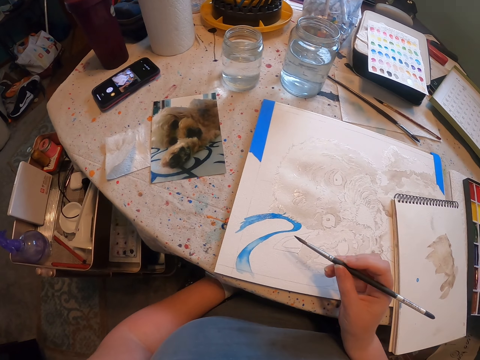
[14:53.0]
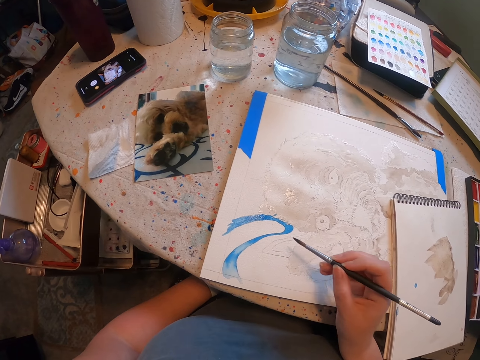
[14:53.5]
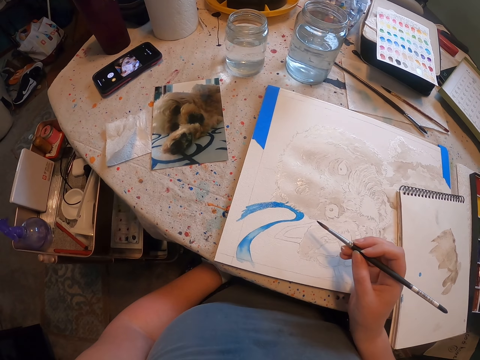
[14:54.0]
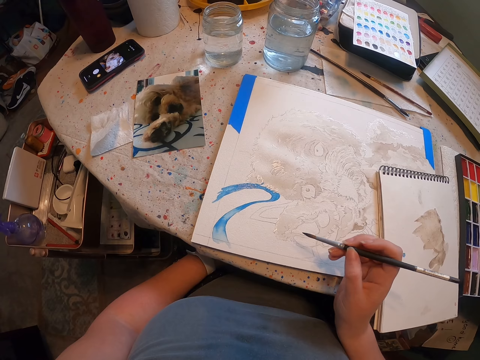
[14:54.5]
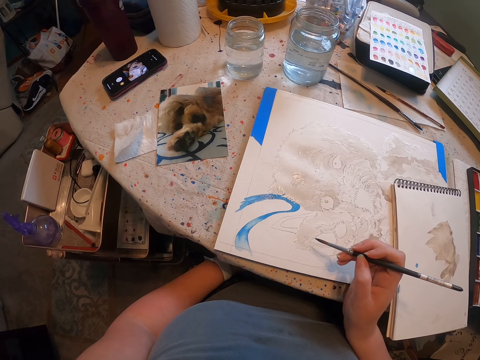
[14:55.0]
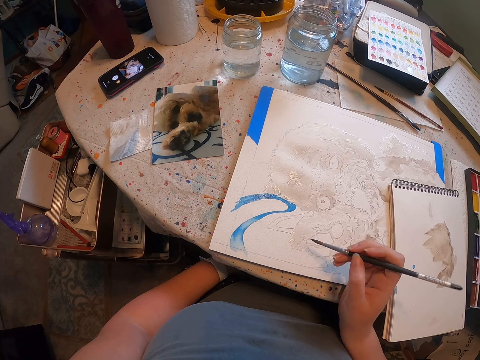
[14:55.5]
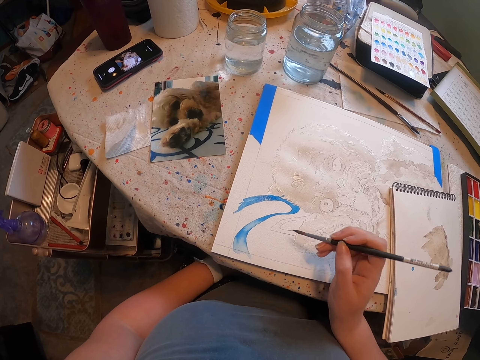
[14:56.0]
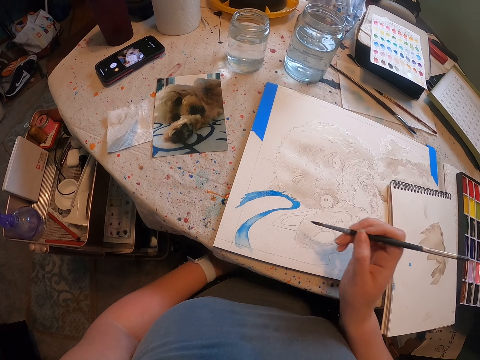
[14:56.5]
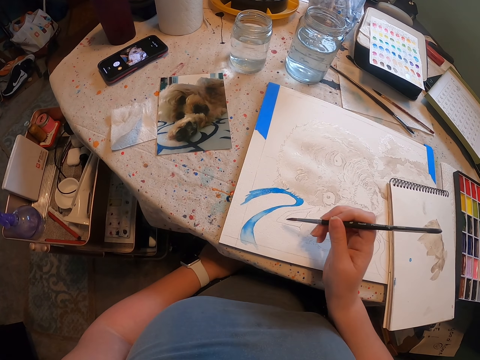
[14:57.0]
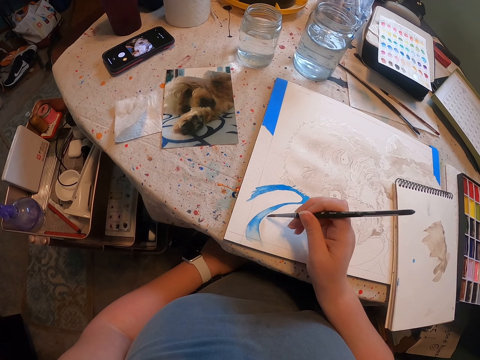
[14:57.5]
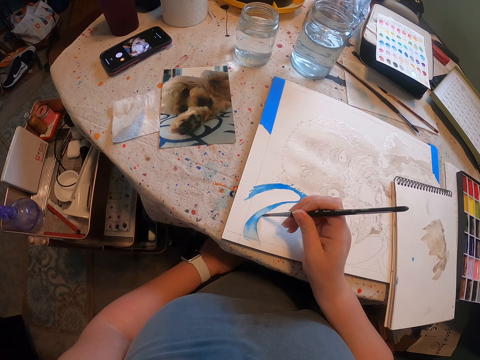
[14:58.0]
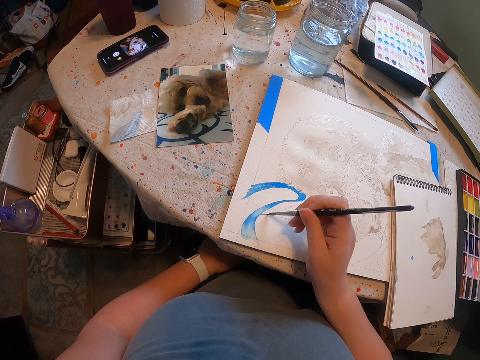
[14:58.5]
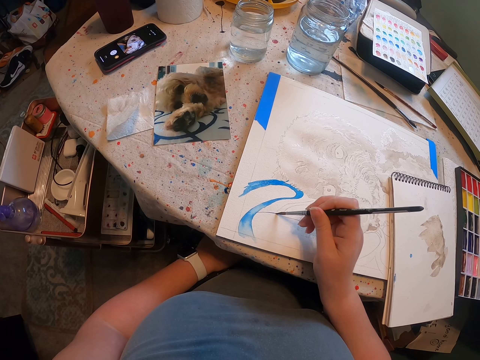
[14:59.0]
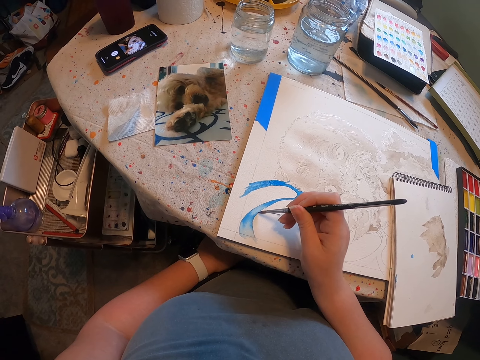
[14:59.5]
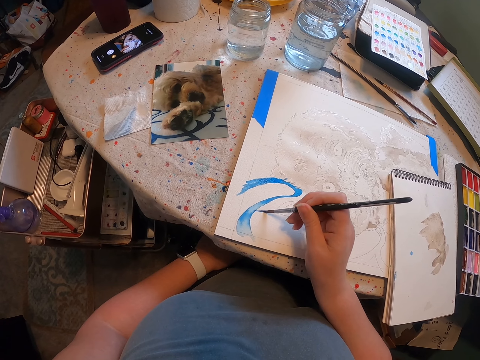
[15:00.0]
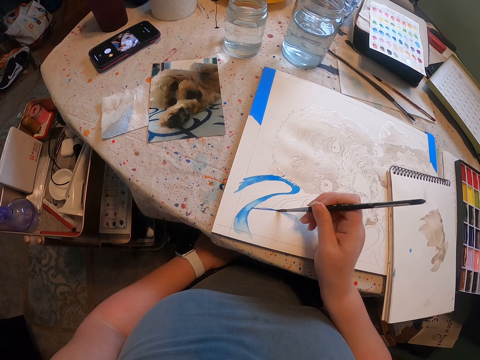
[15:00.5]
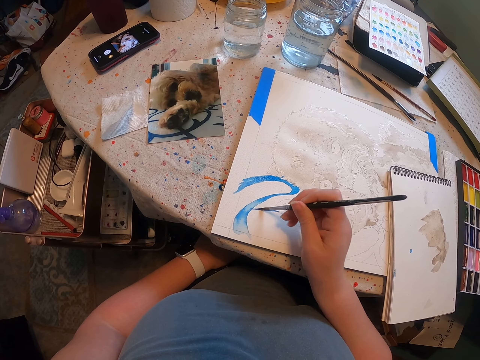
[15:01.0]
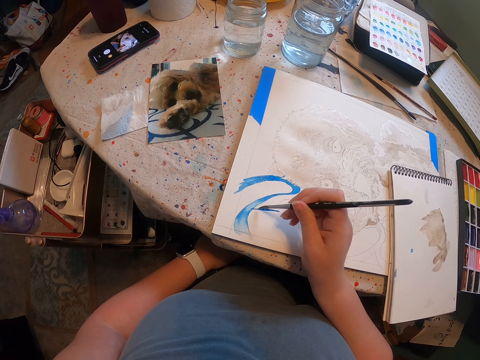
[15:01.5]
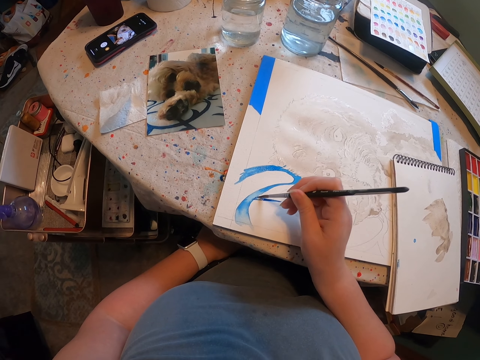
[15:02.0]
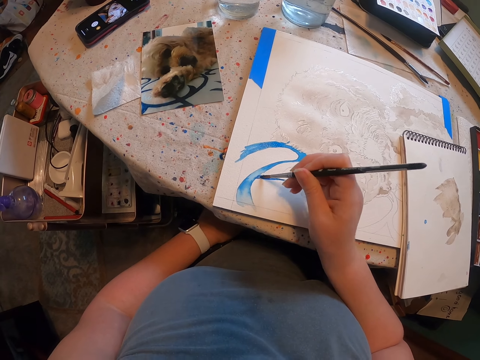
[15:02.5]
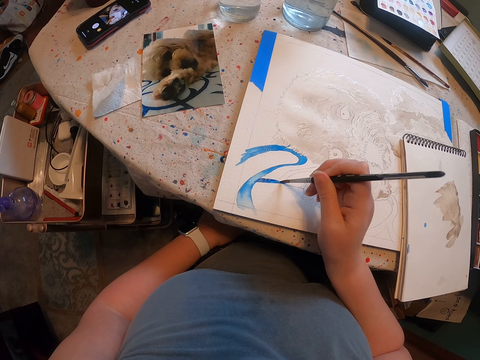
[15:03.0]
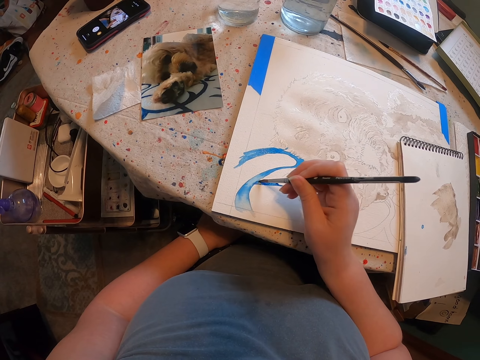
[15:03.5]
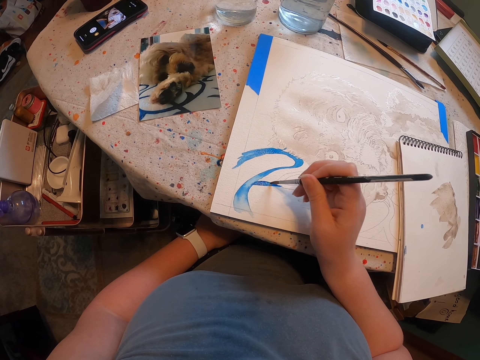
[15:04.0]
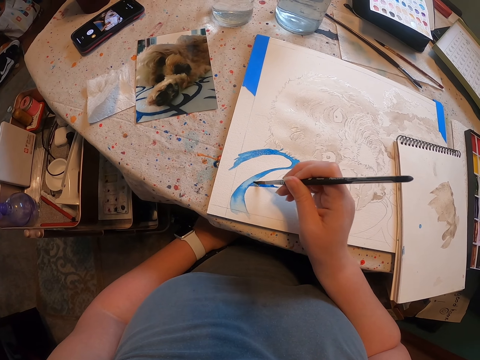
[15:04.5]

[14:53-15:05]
The camera wearer paints on the sheet of paper. They paint the sketch with the brush.

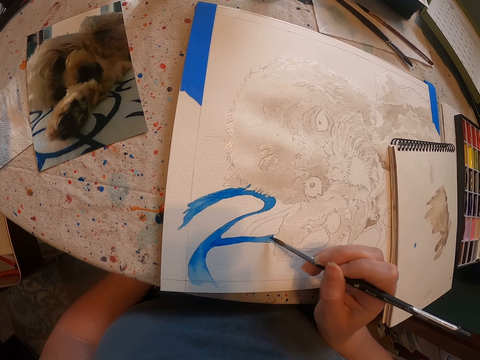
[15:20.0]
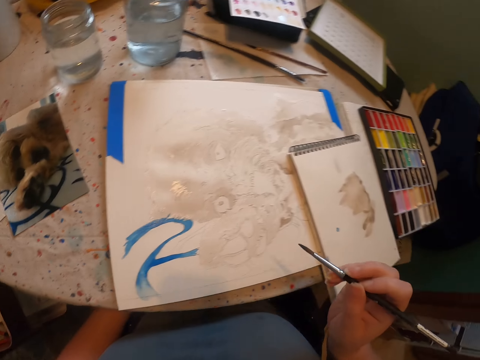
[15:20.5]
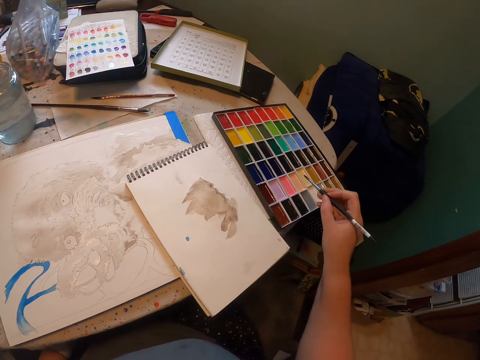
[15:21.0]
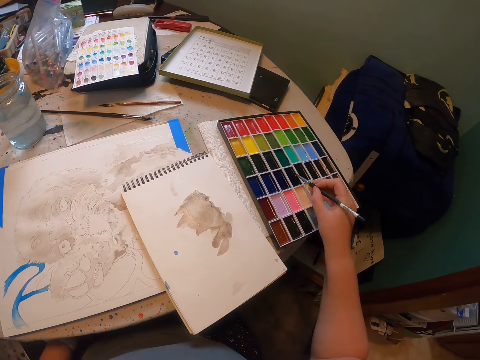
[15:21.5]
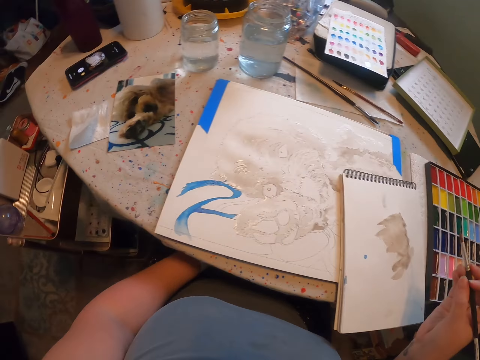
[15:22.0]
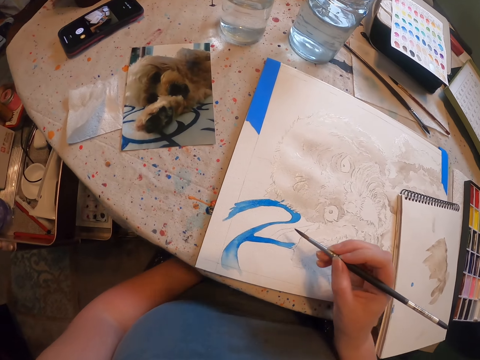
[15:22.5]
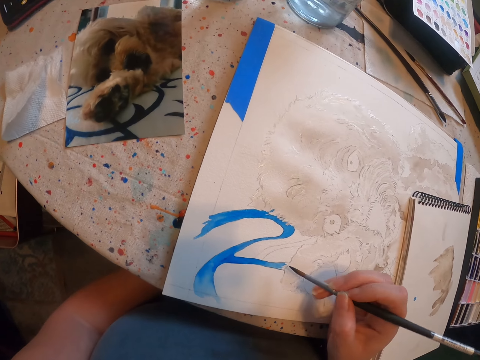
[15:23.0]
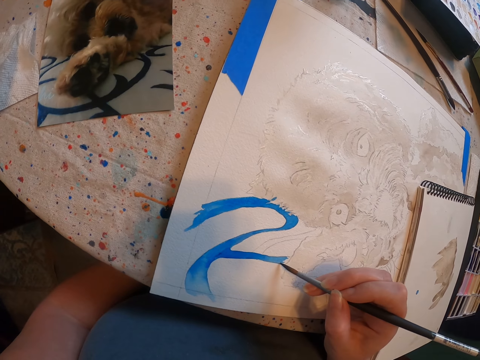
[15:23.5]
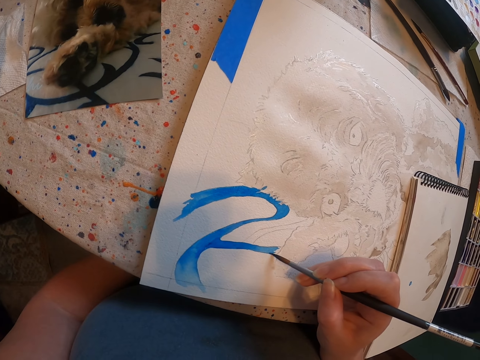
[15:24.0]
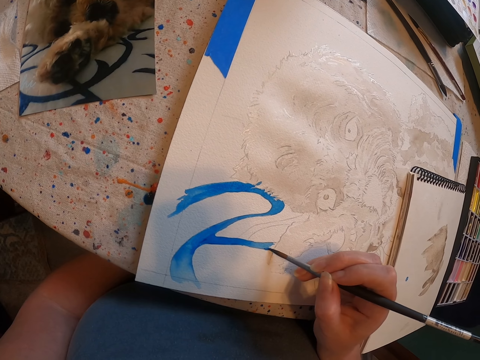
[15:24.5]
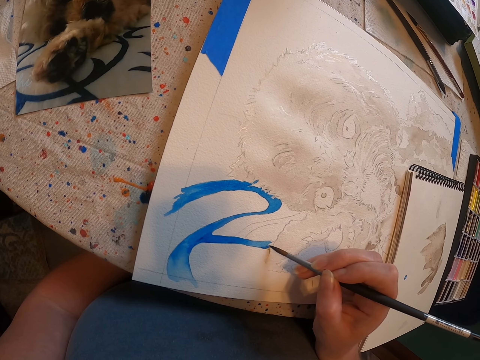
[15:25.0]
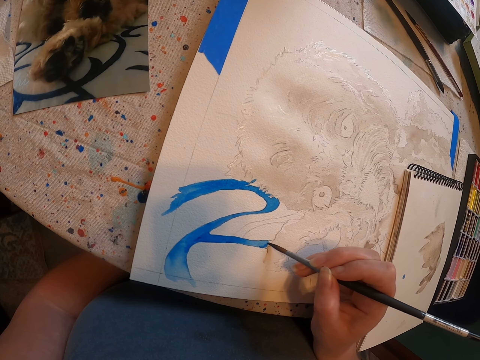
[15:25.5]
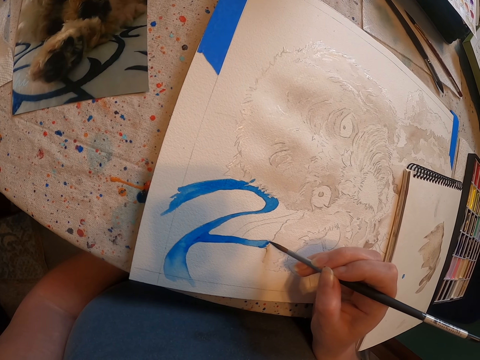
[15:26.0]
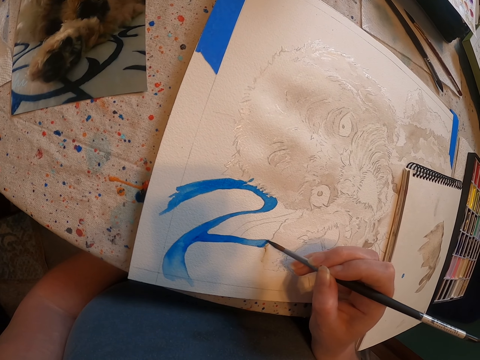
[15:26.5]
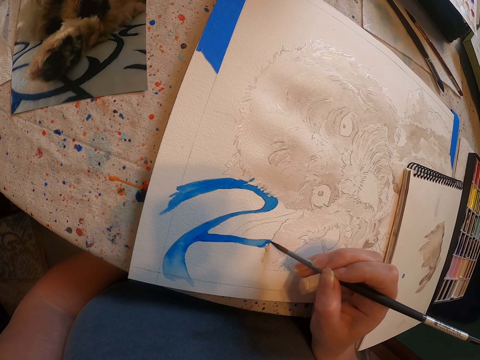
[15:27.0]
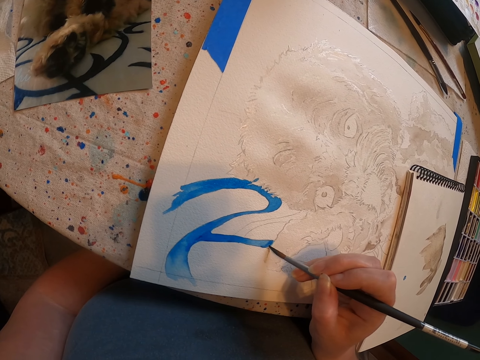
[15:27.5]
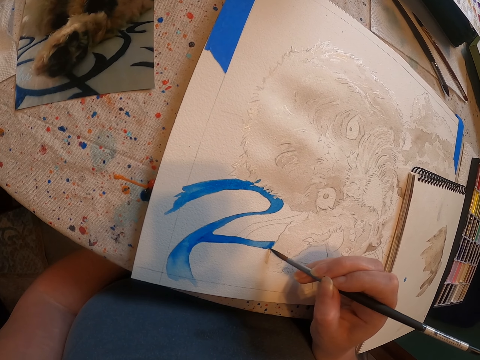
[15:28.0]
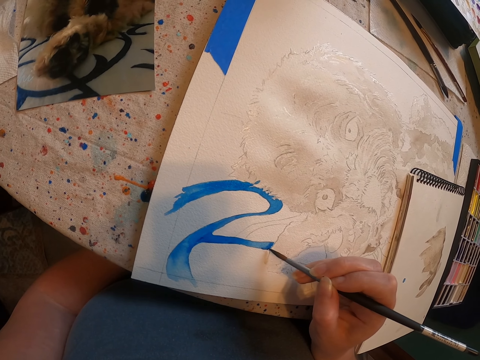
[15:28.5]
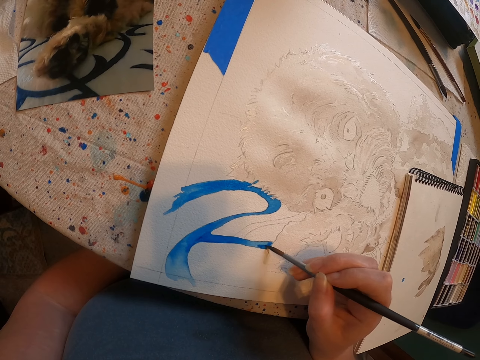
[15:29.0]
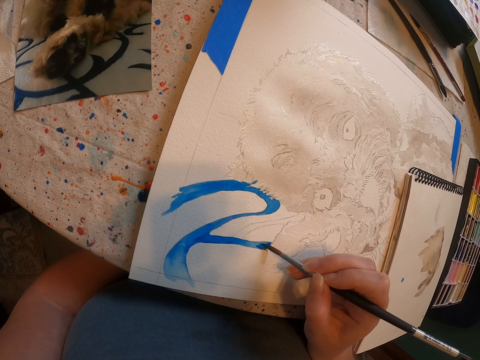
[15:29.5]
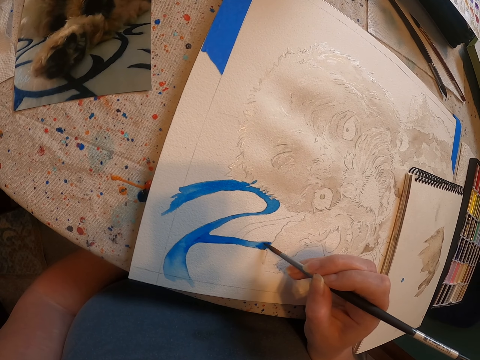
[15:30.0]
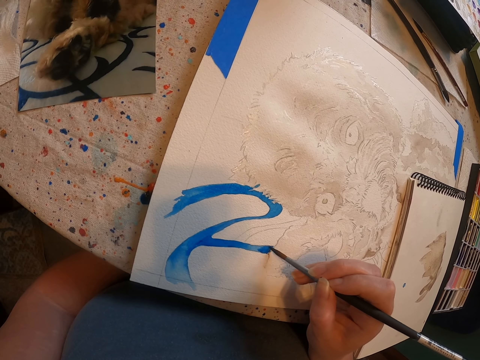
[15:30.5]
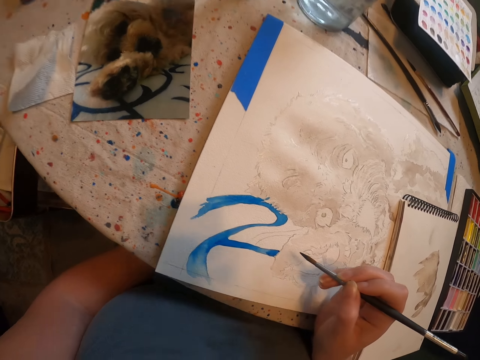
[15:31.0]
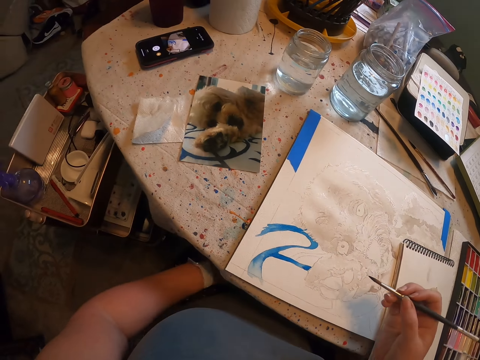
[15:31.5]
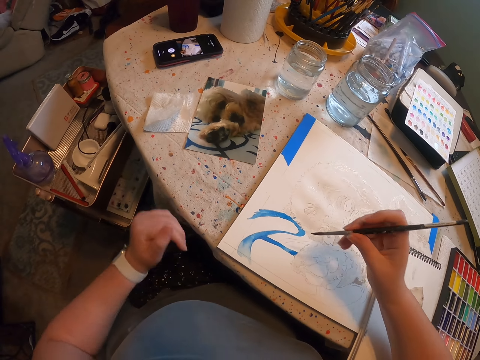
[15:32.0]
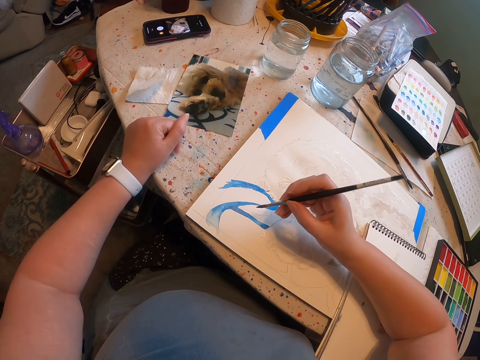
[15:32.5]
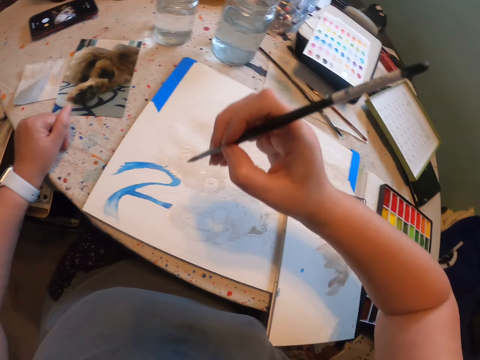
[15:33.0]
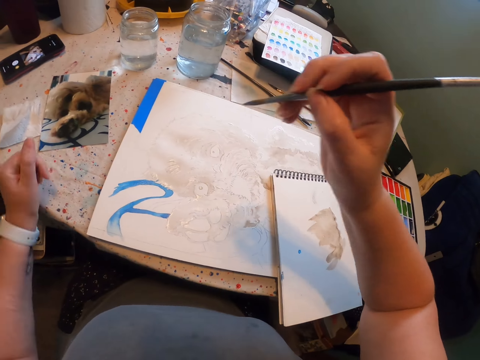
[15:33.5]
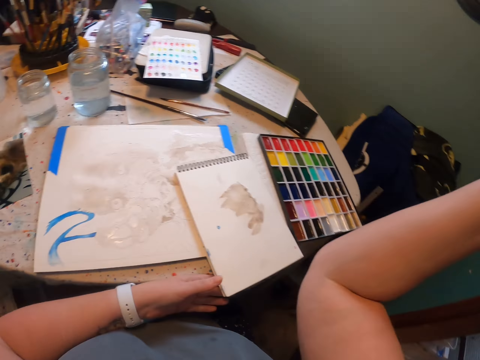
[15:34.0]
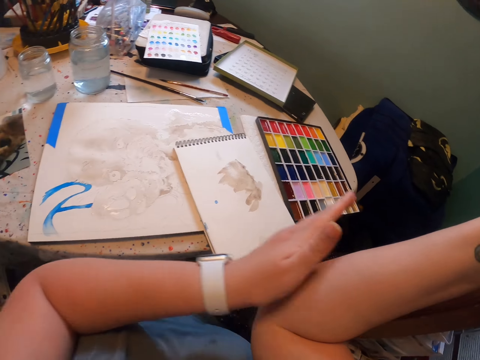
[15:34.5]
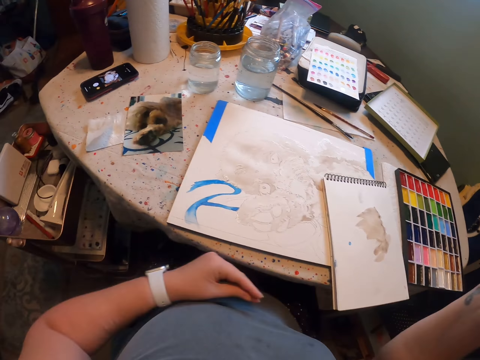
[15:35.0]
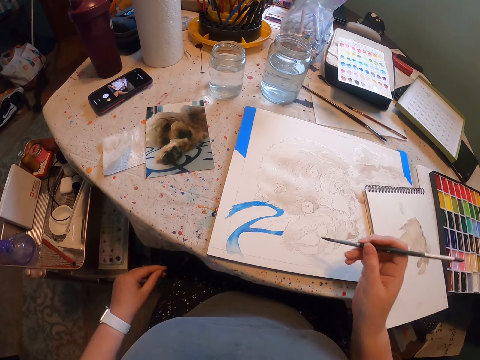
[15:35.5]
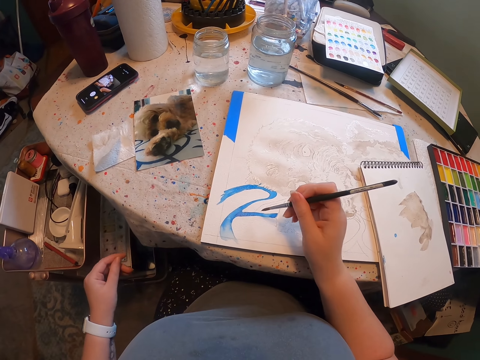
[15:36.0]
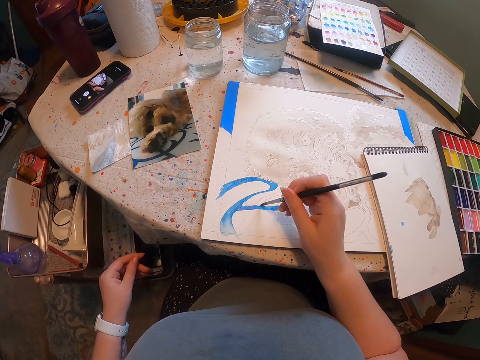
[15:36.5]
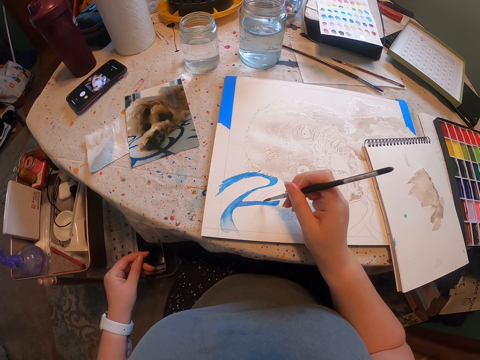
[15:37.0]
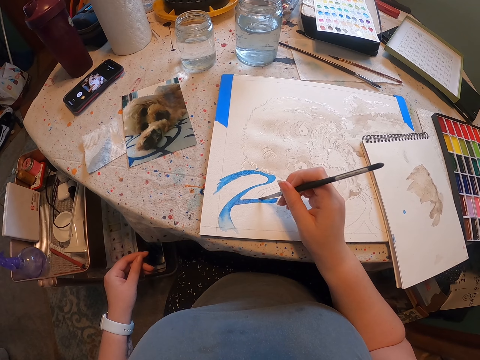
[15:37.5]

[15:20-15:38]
The camera wearer touches the paint. They dip the brush in the paint. They paint the sketch with the brush on the sheet of paper. They rub the elbow. They paint on the sheet of paper.
